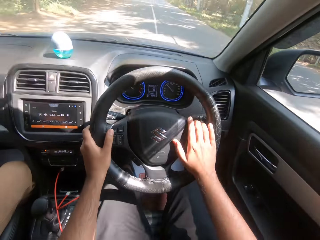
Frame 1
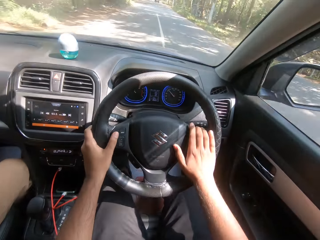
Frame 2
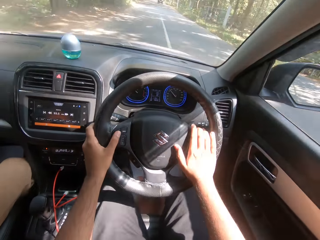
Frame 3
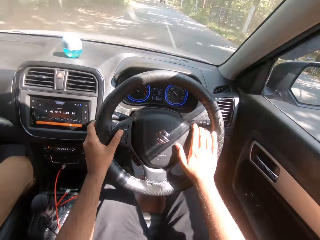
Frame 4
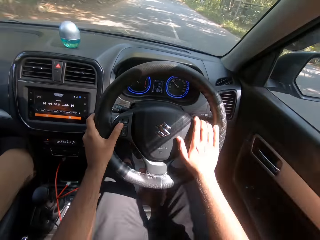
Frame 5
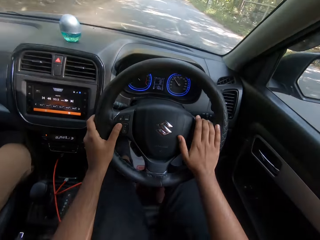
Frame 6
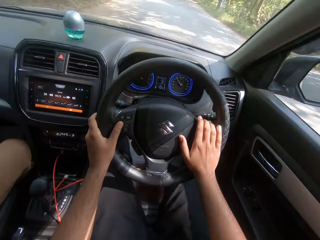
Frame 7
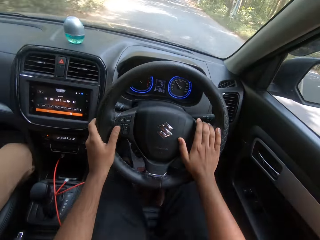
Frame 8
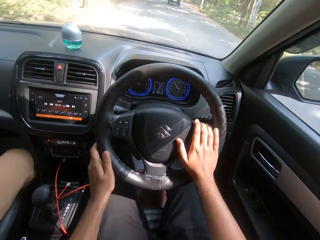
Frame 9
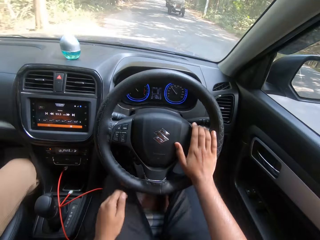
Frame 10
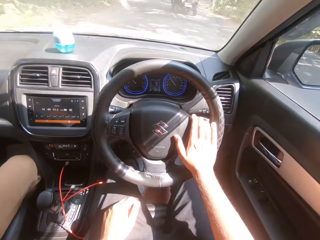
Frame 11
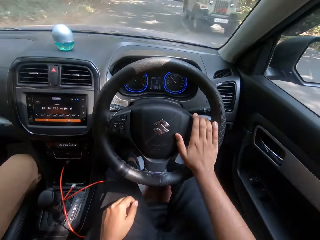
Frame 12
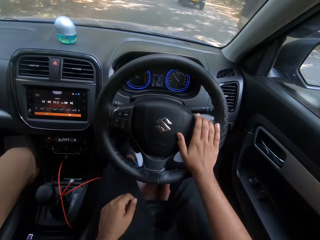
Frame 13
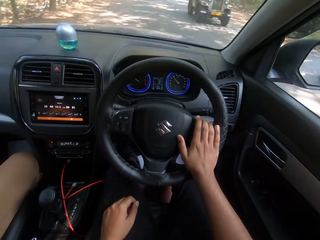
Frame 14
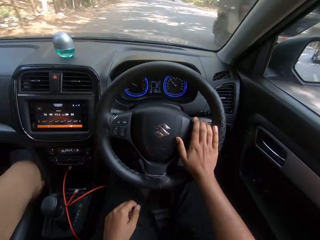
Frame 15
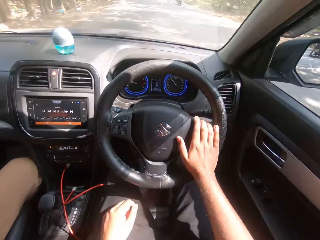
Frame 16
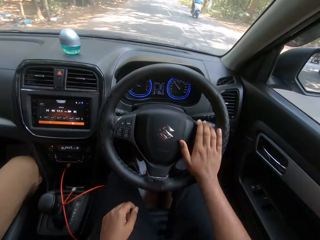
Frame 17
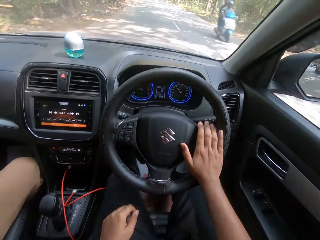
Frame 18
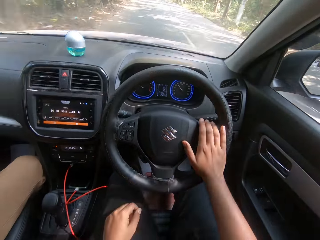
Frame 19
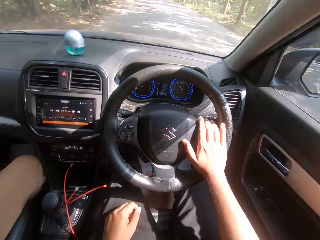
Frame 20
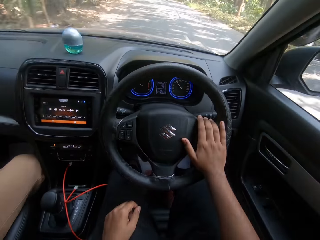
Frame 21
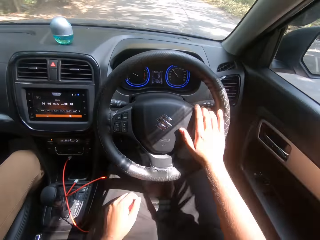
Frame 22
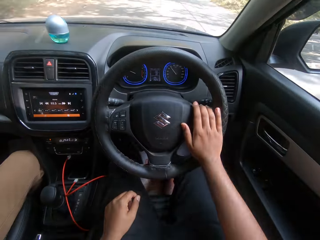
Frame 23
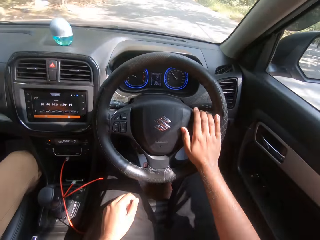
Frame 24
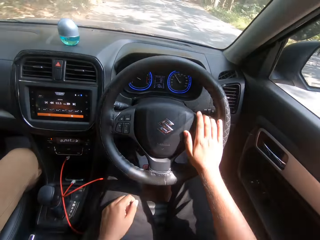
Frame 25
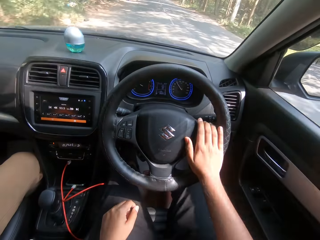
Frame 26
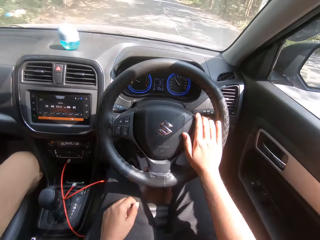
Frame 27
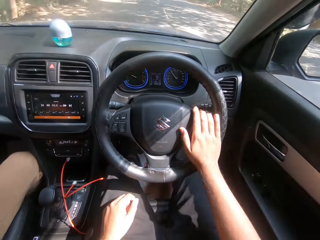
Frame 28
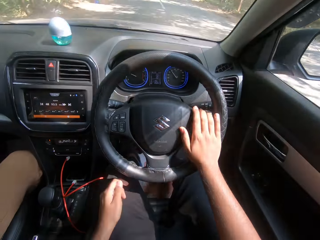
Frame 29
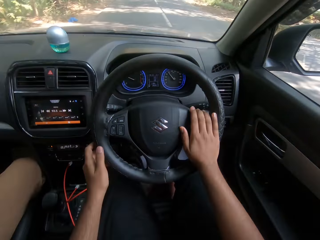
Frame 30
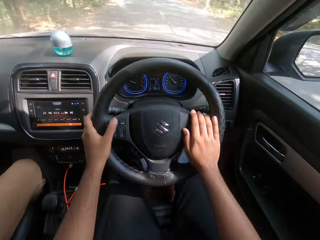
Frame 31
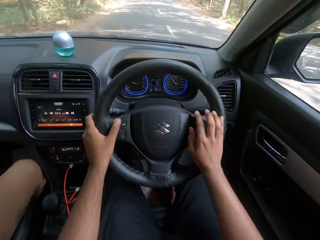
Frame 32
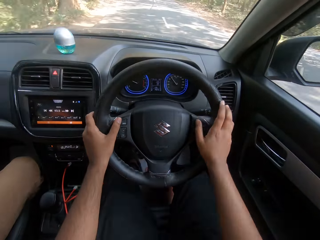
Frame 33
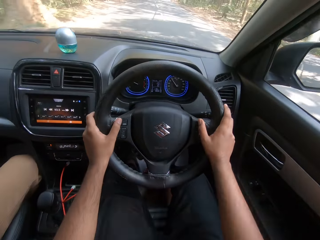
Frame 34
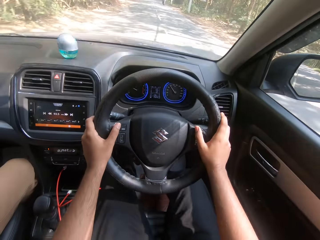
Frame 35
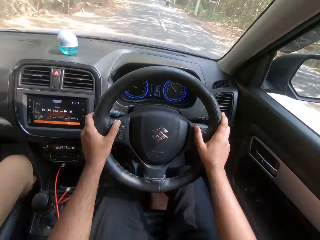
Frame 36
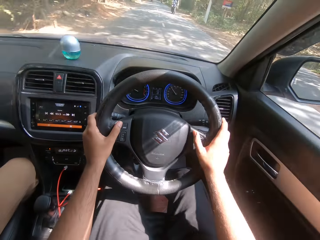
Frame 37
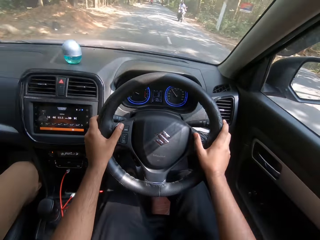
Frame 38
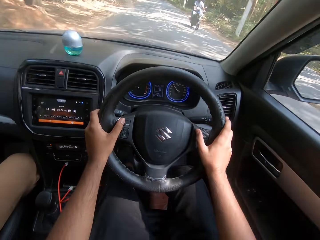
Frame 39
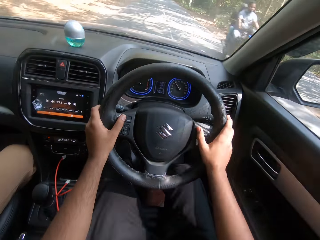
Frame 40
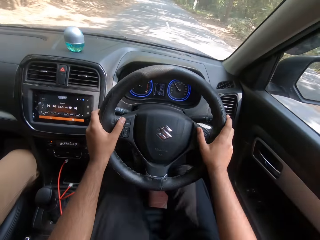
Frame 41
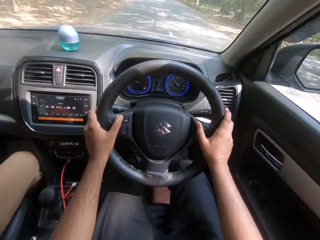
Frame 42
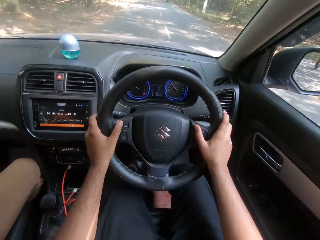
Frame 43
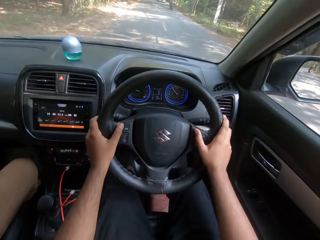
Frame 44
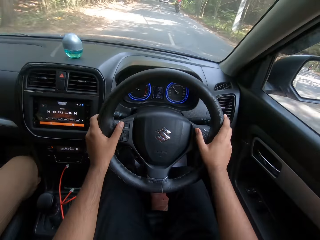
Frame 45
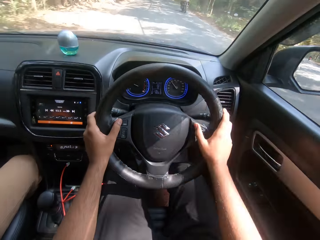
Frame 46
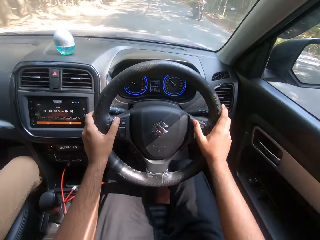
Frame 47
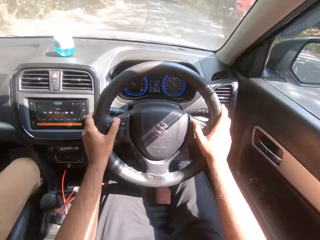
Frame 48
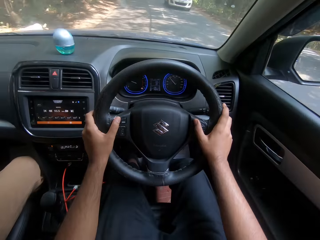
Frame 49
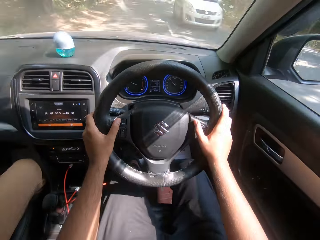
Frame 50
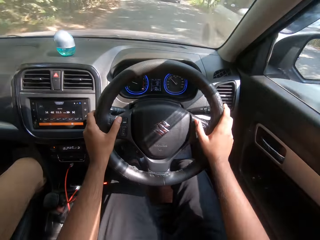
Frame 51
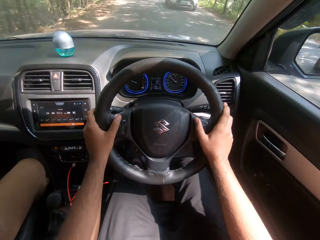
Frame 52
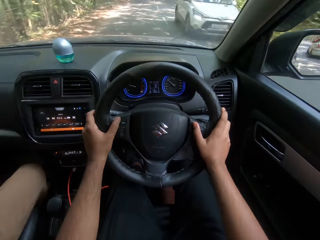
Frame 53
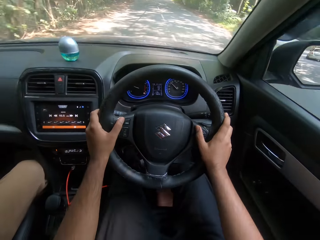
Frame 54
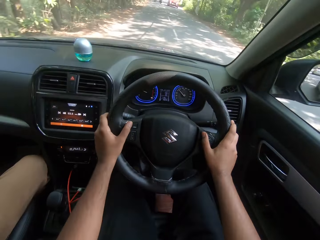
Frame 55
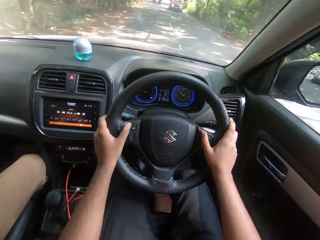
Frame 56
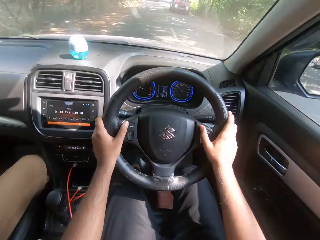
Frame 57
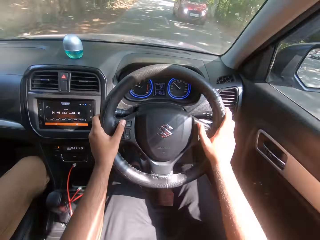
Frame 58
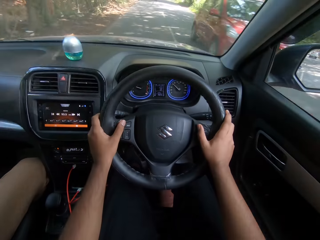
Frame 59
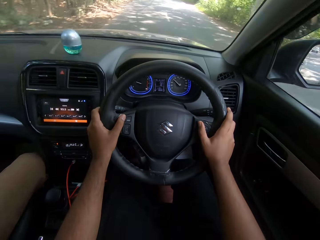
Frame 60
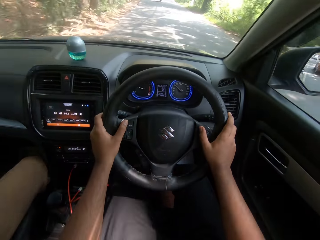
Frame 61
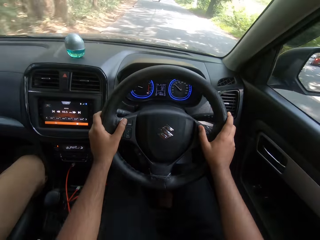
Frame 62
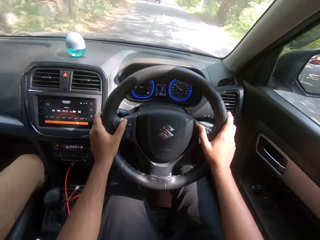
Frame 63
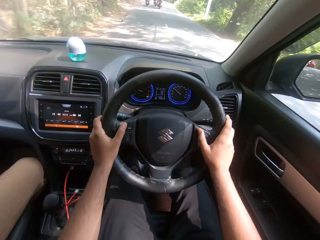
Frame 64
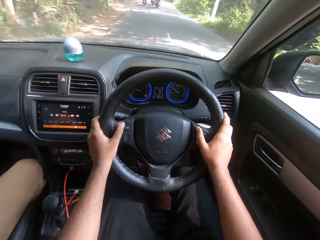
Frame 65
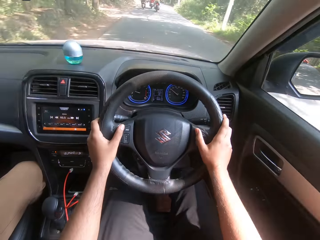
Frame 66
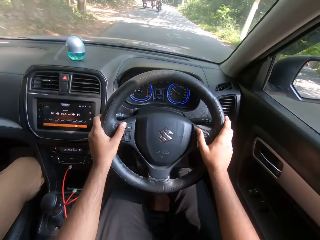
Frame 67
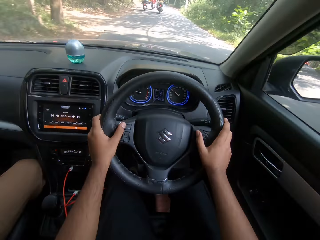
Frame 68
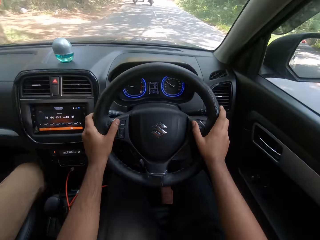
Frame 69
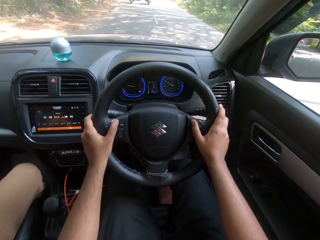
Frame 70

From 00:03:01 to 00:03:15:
The camera wearer drives past a car. They drive past a car again. A motorcycle drives past them repeatedly. A car drives past them repeatedly.

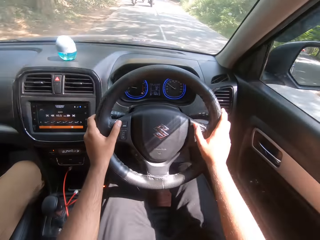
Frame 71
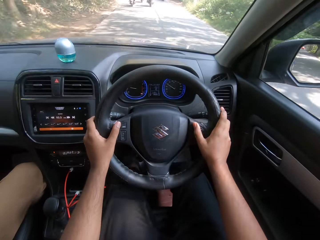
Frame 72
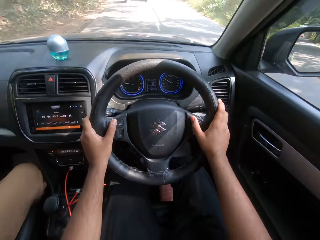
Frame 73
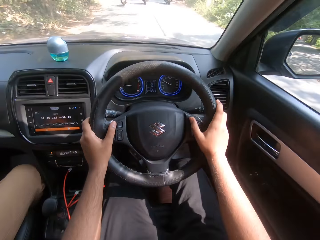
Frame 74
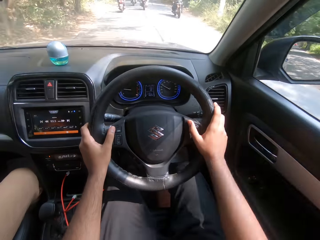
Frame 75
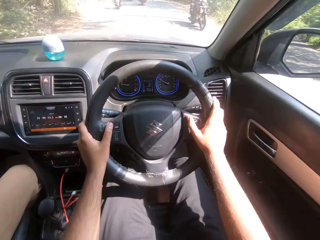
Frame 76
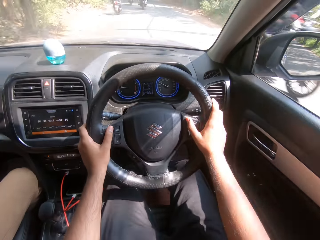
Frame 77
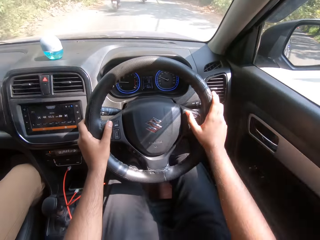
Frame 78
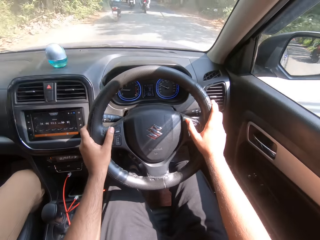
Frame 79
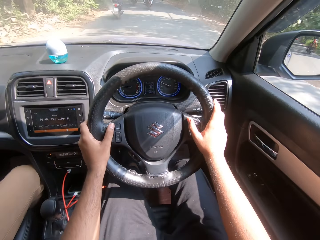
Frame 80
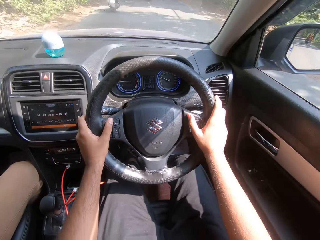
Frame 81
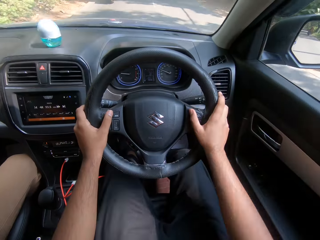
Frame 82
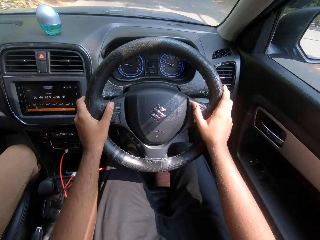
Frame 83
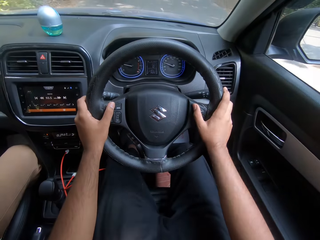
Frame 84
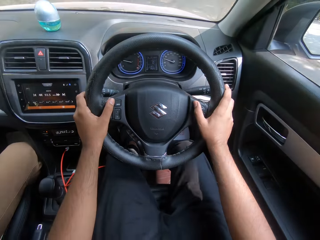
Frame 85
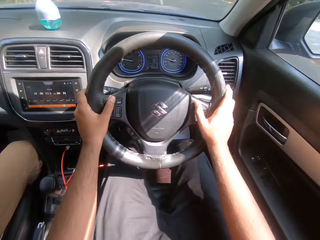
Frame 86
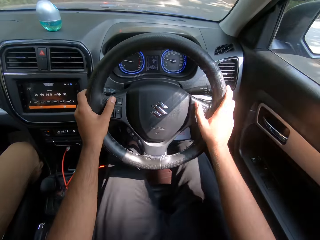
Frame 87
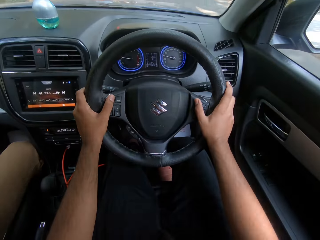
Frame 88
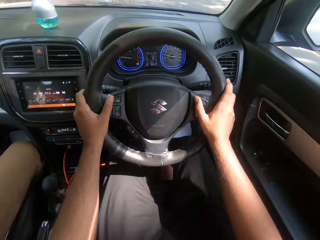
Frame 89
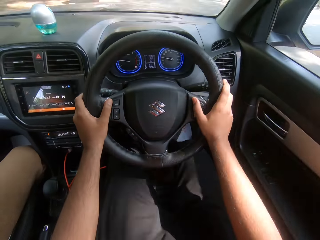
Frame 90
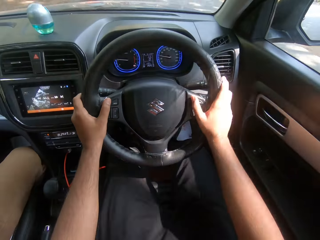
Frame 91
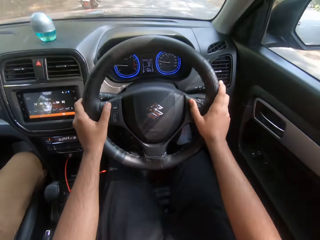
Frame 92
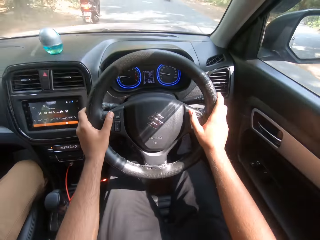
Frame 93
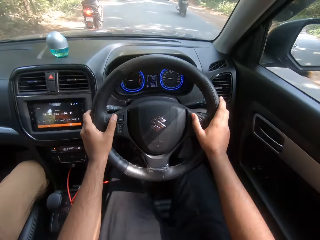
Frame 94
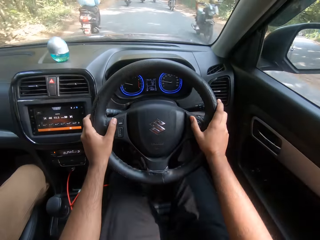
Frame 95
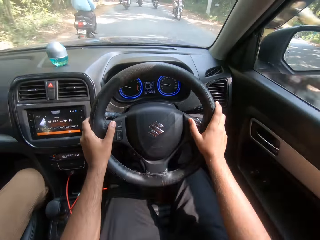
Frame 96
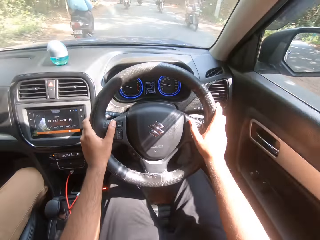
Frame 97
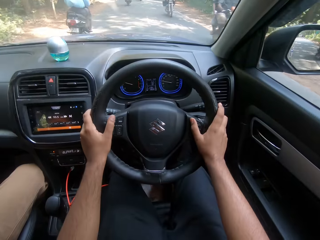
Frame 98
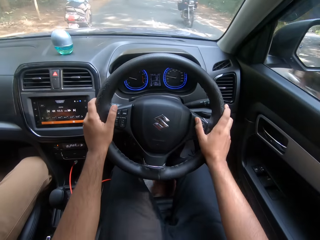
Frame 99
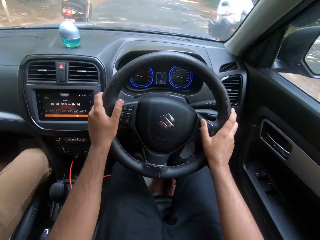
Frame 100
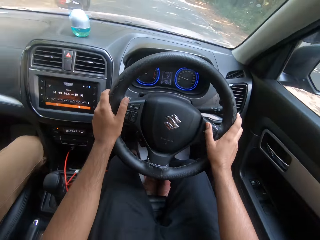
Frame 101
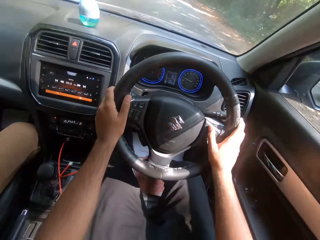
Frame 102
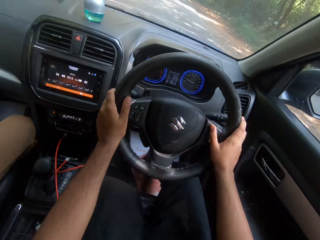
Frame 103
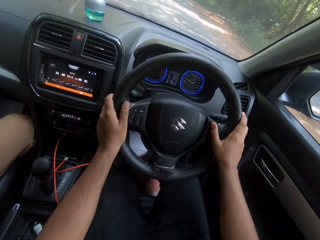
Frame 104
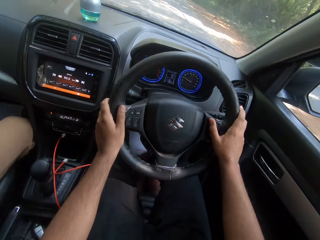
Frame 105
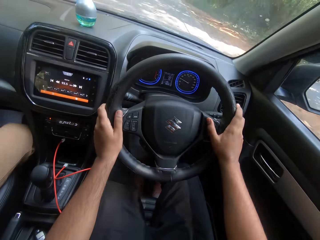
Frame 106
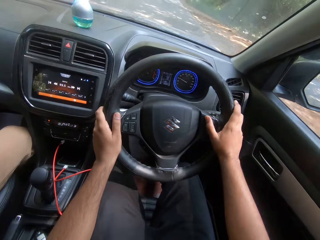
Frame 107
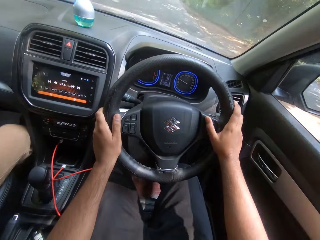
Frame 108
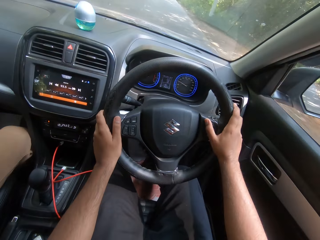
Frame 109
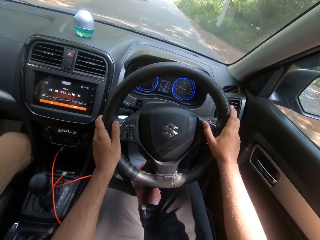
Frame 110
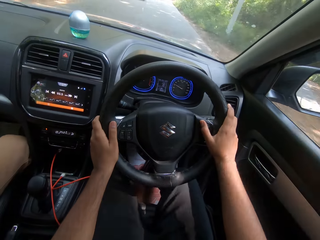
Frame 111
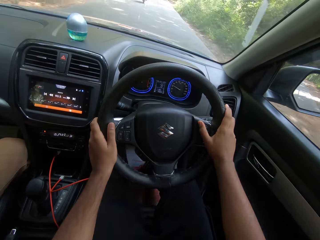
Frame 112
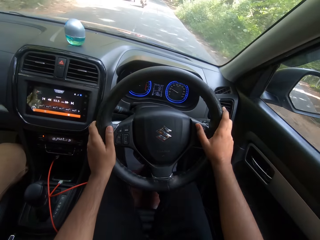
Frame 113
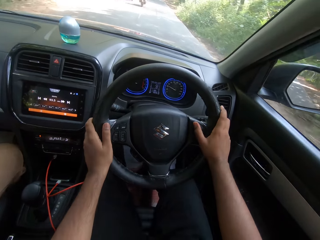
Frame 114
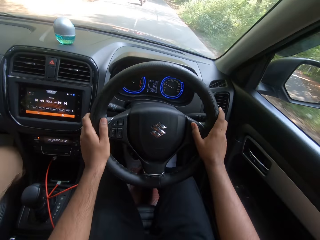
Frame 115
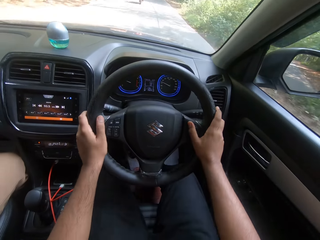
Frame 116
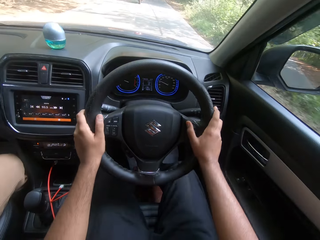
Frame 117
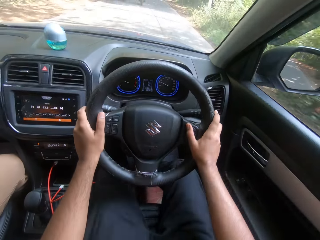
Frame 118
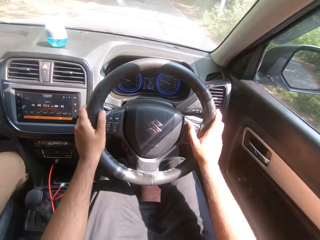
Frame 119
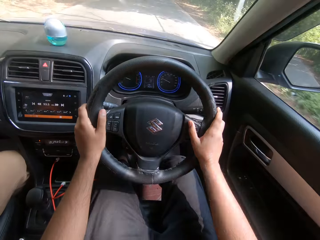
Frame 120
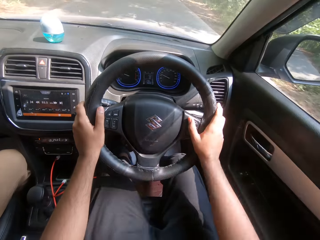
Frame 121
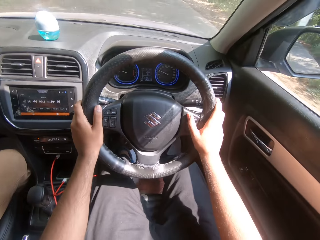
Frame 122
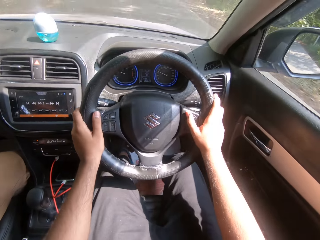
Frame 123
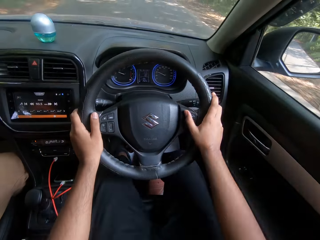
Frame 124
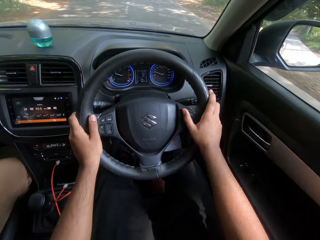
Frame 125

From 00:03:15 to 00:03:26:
A motorcycle drives past the camera wearer repeatedly.
